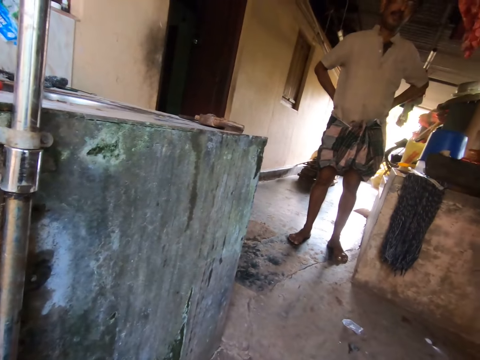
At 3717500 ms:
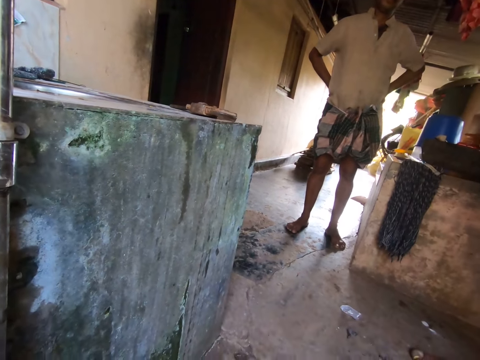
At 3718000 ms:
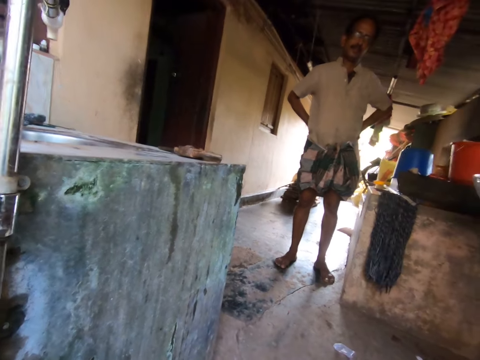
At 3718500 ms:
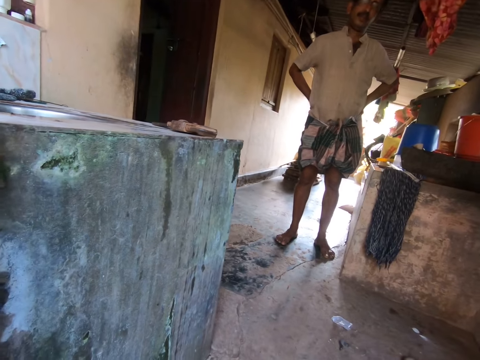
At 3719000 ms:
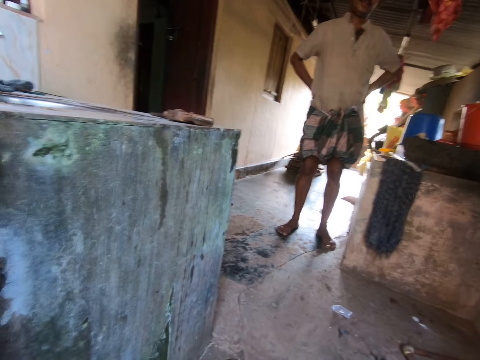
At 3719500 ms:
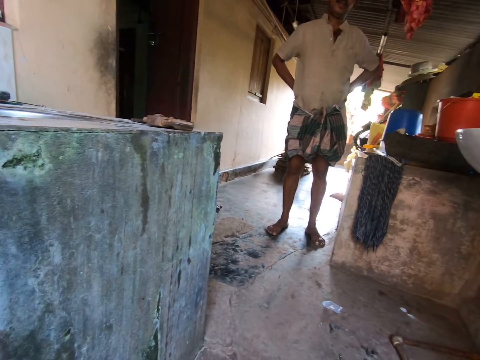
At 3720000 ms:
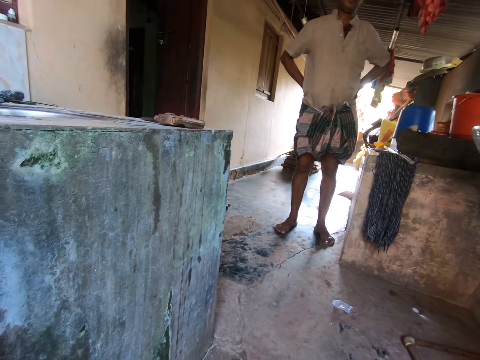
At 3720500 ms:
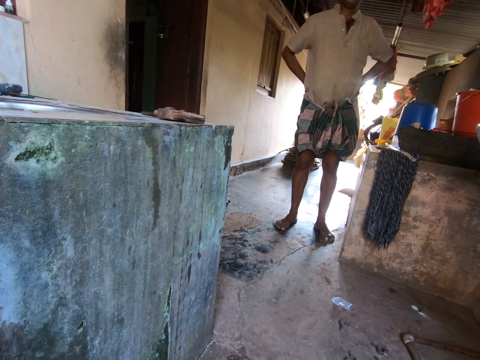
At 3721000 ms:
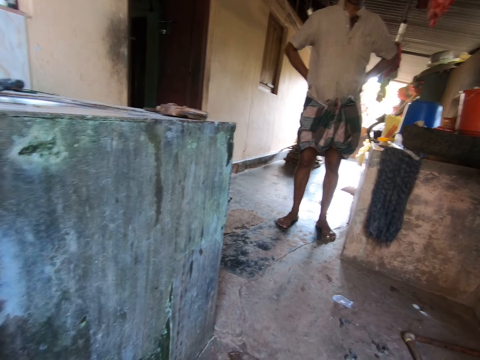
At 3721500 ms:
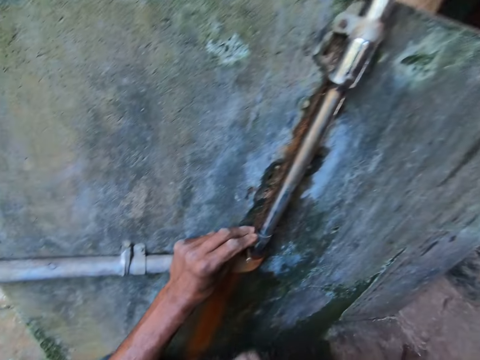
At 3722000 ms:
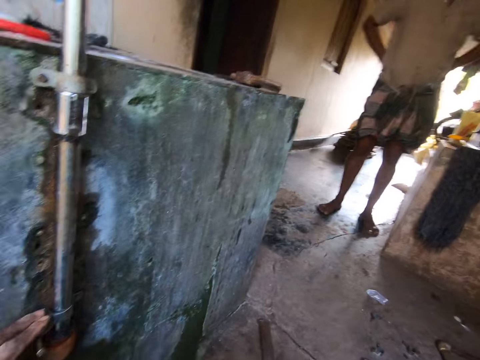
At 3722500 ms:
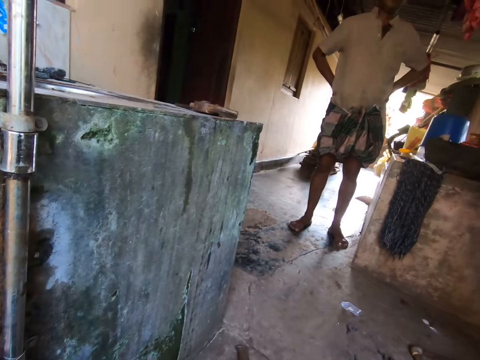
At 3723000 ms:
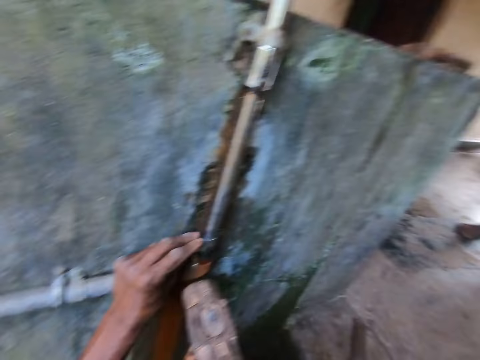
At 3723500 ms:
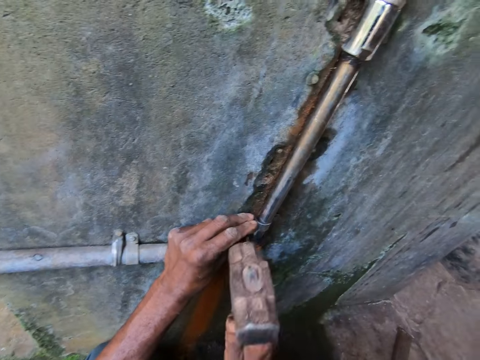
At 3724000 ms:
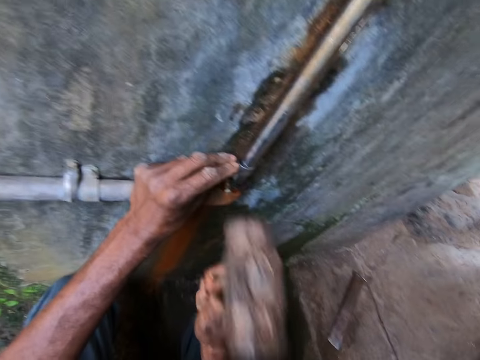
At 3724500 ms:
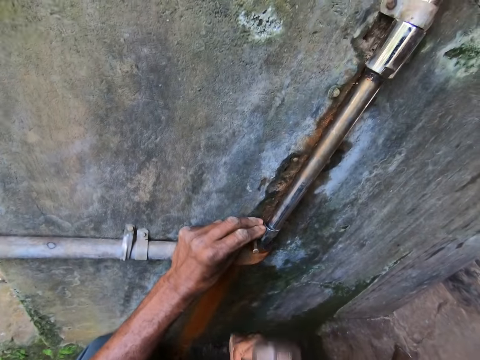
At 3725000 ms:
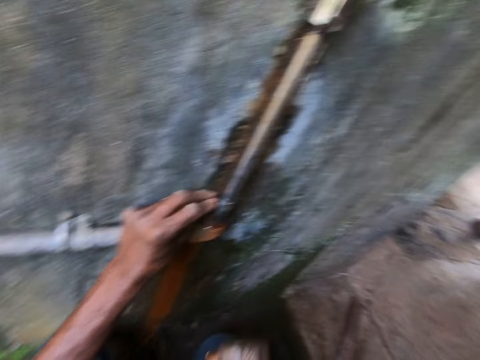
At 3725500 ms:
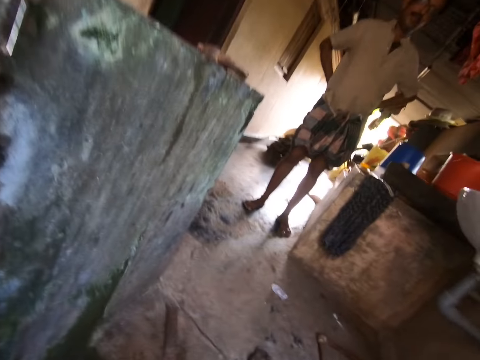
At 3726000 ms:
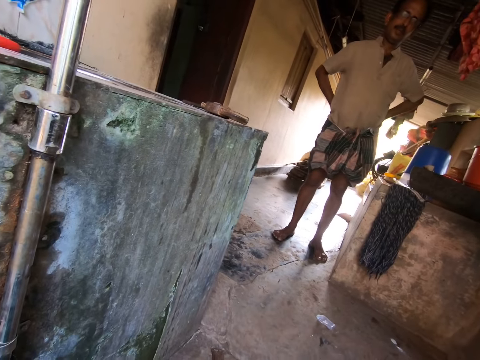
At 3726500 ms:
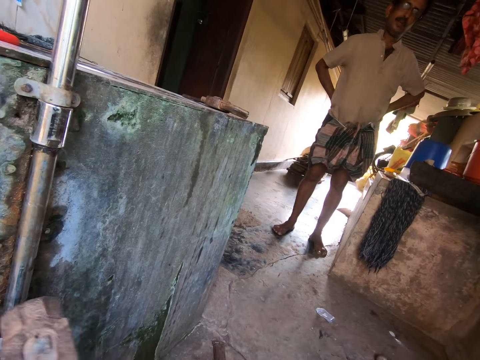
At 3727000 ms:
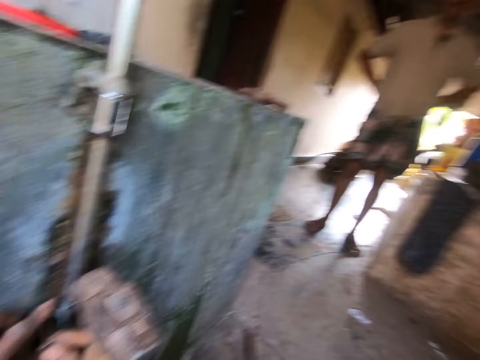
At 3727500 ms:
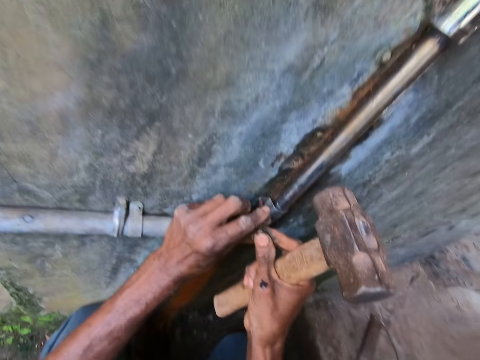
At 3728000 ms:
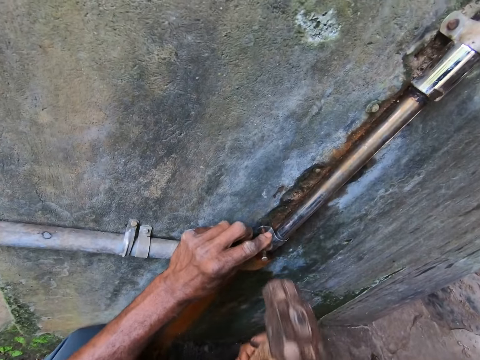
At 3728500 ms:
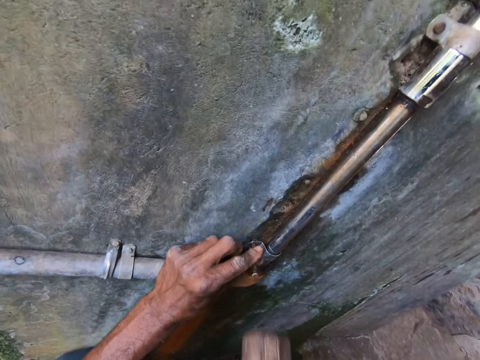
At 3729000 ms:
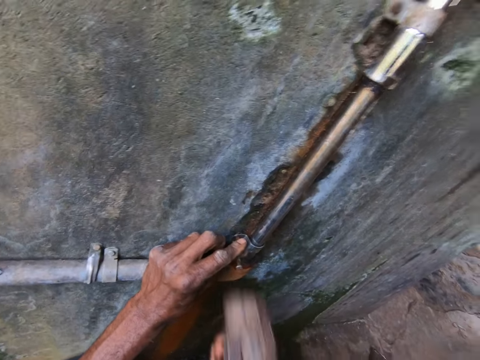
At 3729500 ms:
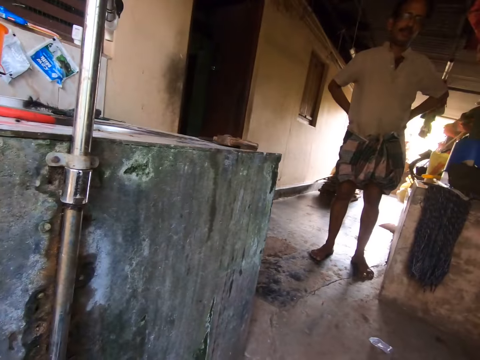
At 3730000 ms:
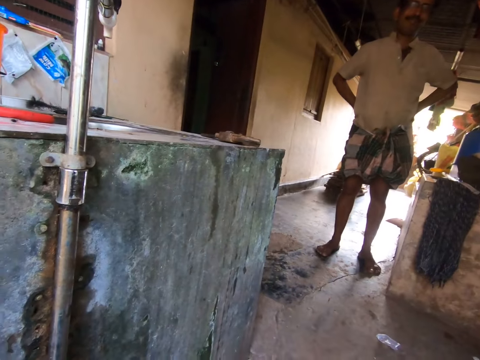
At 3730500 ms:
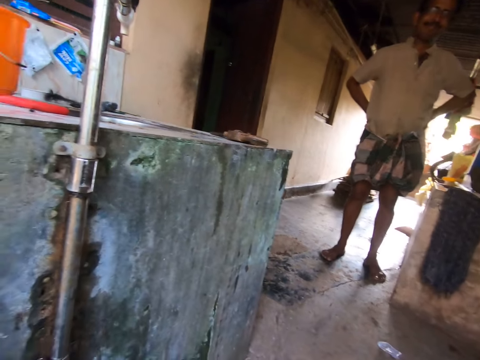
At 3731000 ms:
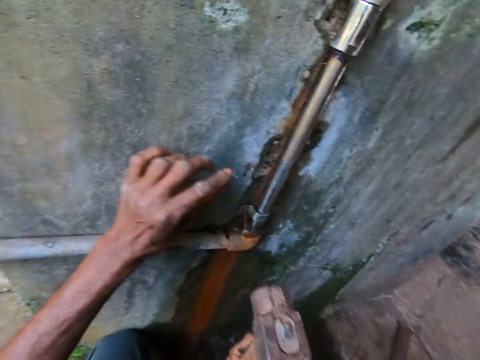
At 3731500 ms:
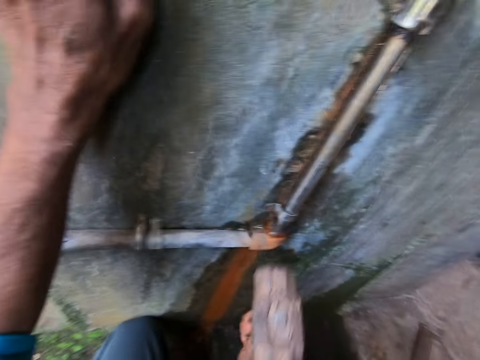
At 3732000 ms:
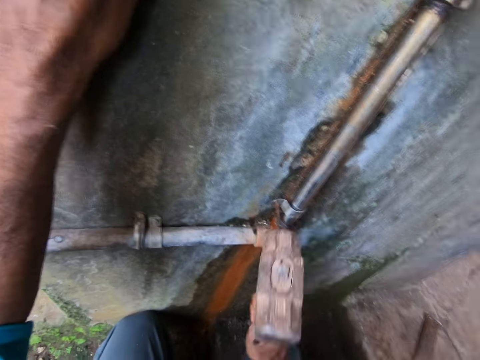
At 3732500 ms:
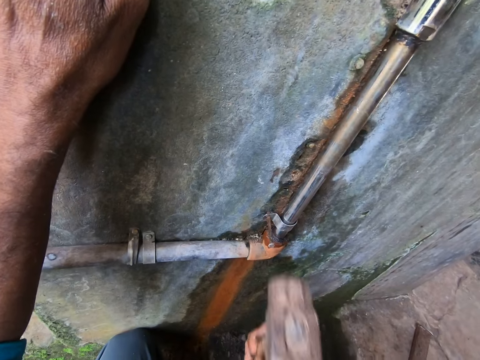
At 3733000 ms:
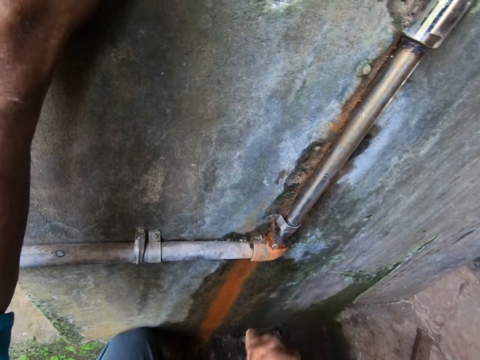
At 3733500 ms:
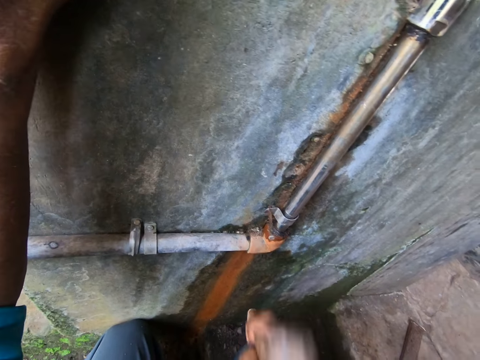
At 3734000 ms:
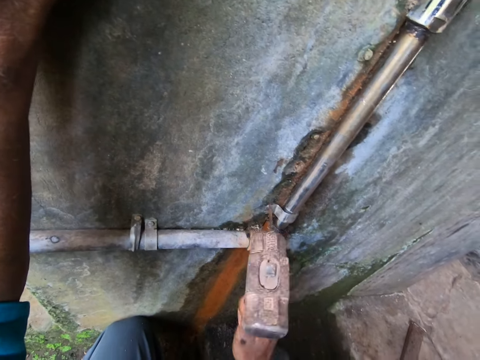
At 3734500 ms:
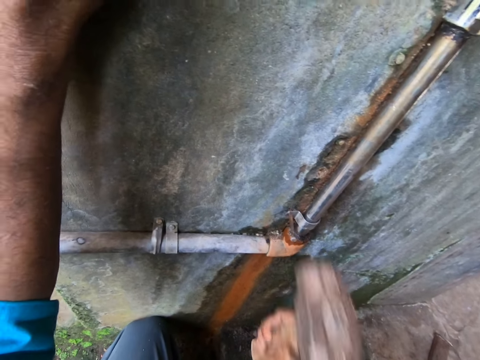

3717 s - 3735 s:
The camera wearer converses with a man. He hits the nail in the pipe-clip with the hammer in his right hand. He converses with the man. He fixes the nail on the pipe. He converses with the man. He fixes the nail on the pipe.

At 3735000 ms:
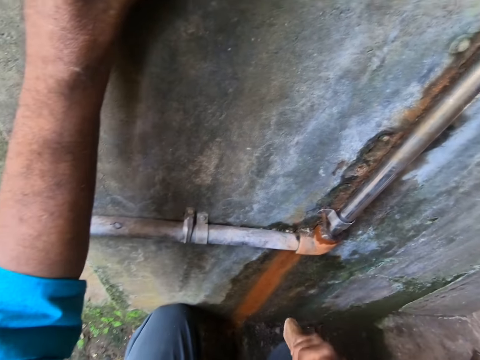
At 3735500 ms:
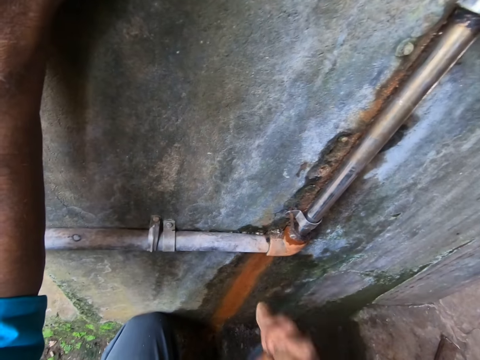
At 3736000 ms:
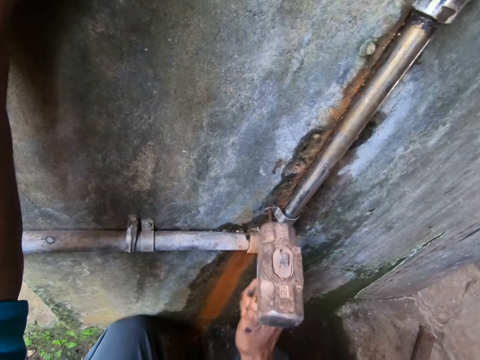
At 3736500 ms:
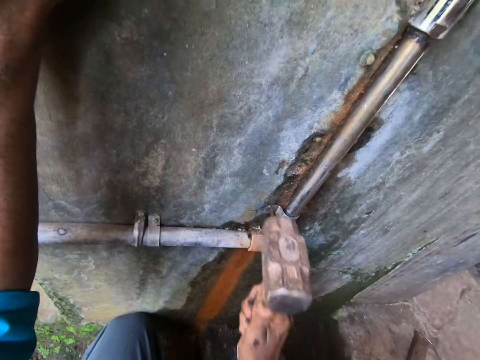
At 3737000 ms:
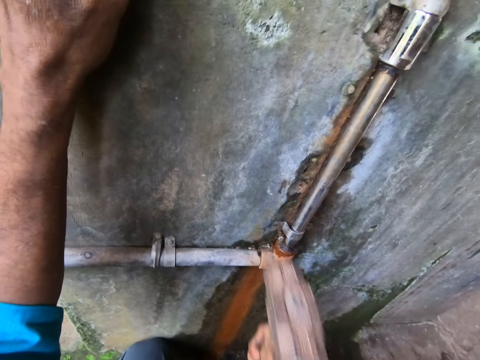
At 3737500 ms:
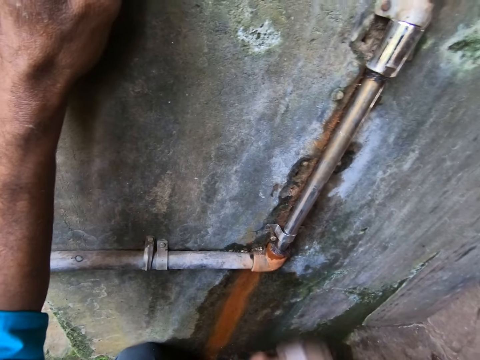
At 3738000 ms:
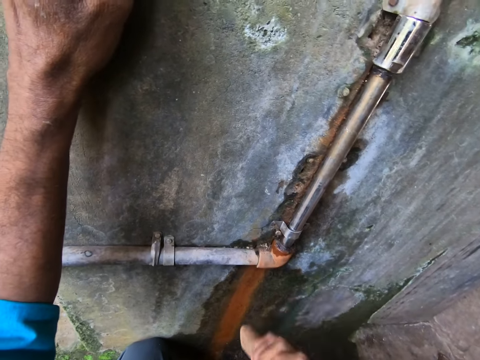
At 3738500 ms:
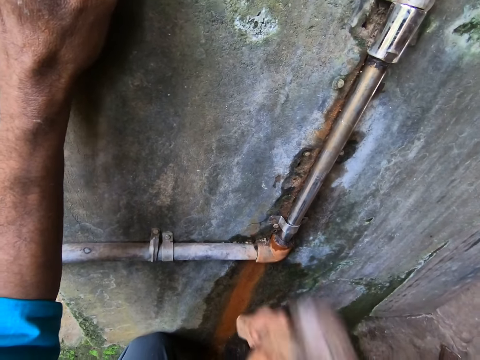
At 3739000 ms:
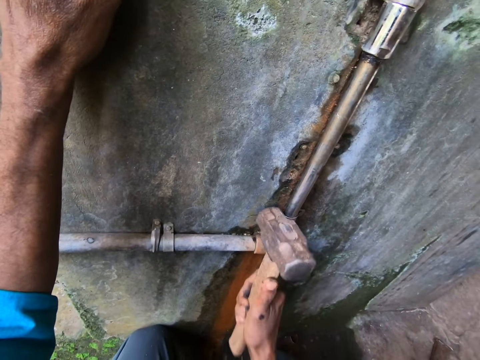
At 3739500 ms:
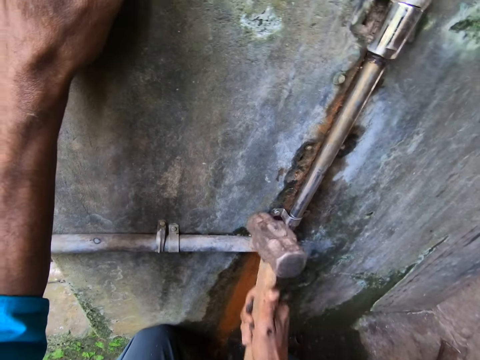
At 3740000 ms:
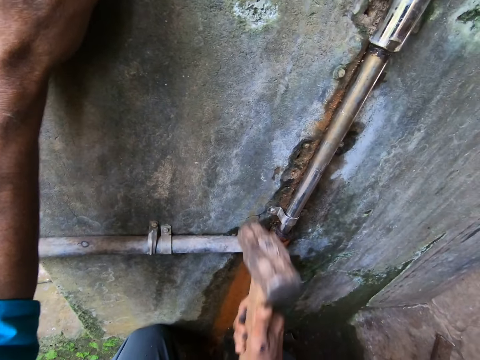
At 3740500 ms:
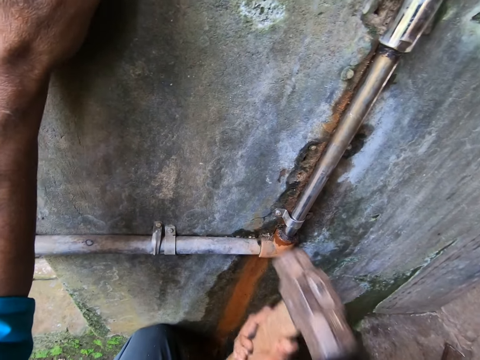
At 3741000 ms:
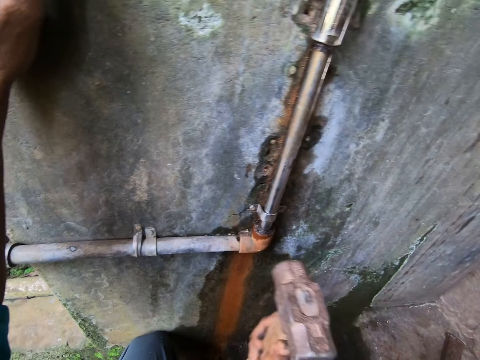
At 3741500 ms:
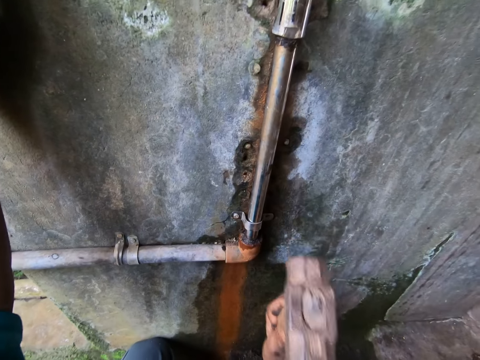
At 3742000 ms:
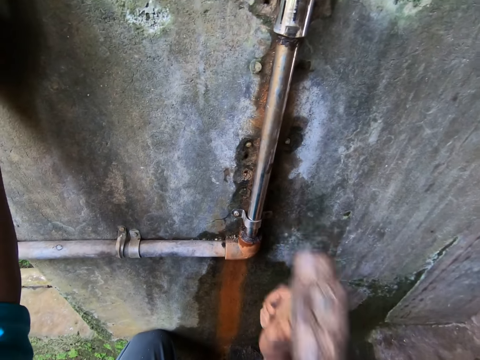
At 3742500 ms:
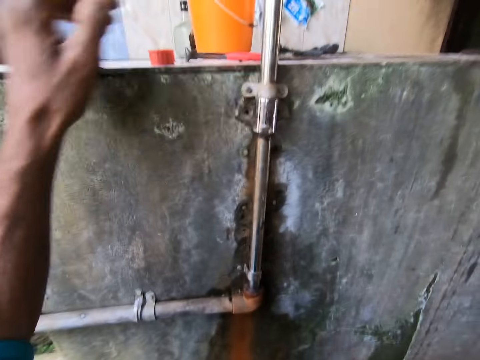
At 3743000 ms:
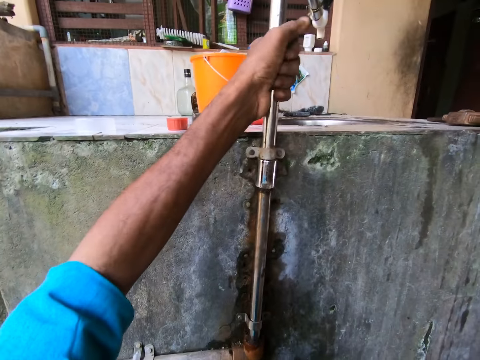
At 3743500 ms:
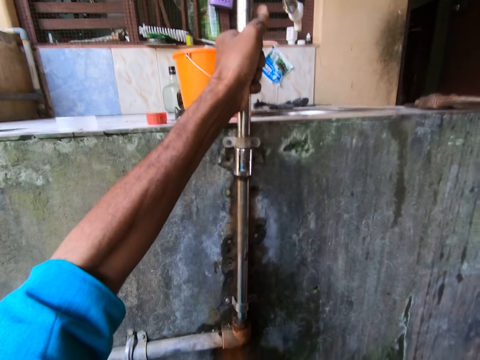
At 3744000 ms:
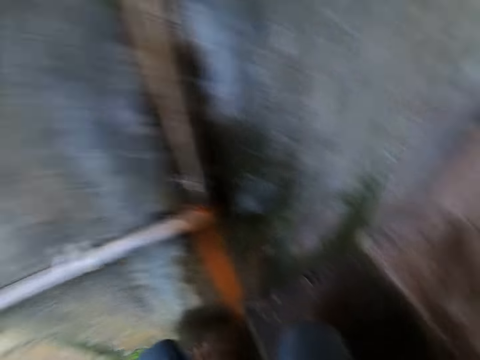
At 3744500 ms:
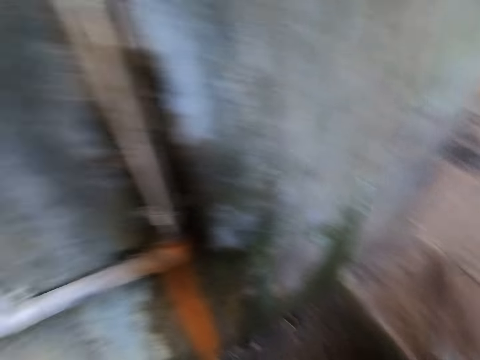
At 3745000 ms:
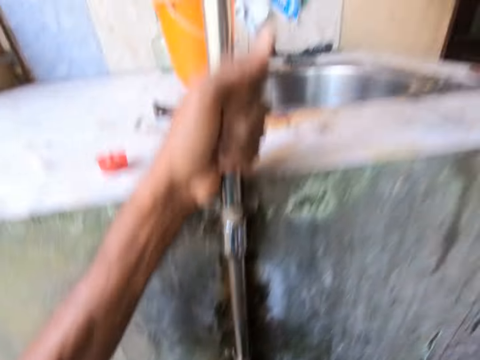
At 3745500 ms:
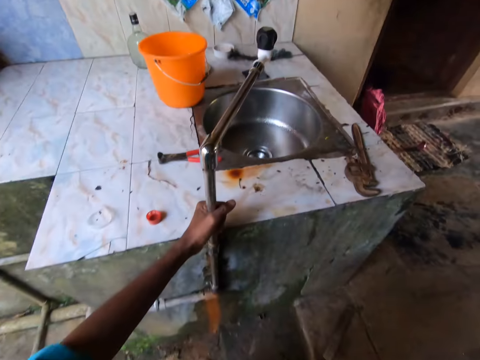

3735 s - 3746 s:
The camera wearer grabs the pipe with his left hand. He holds the pipe.
